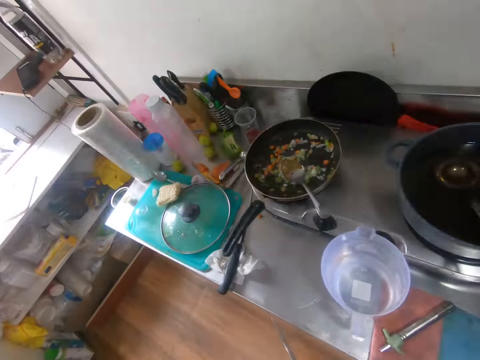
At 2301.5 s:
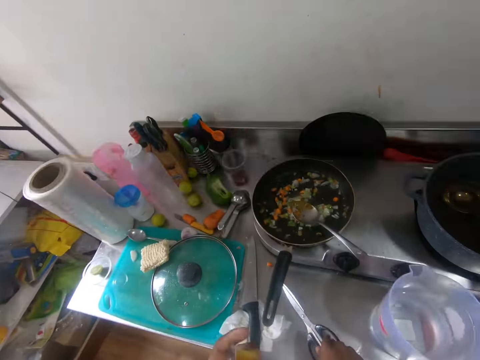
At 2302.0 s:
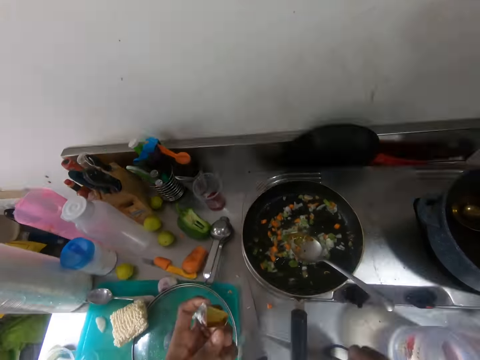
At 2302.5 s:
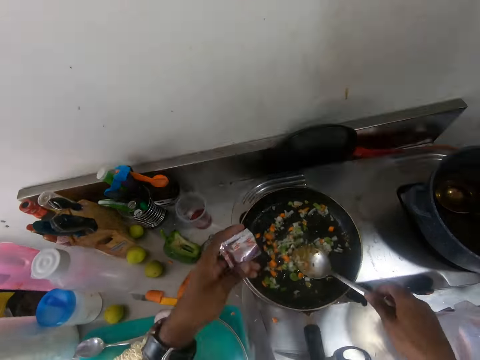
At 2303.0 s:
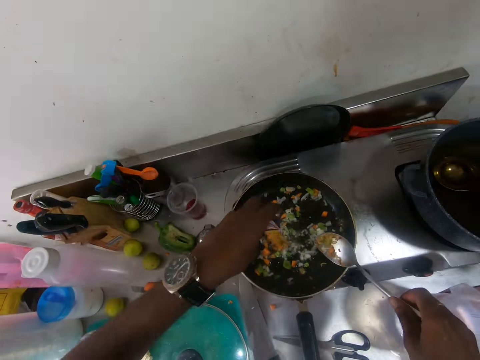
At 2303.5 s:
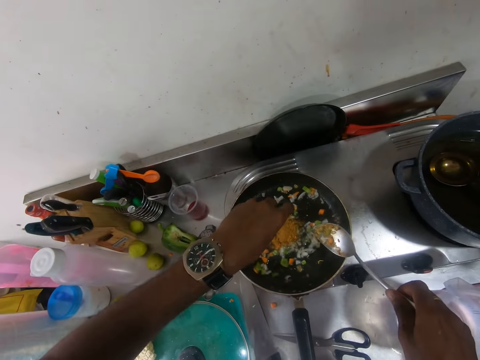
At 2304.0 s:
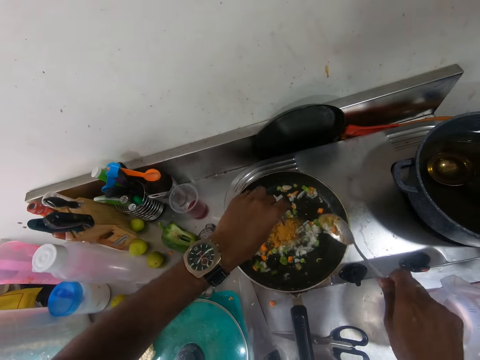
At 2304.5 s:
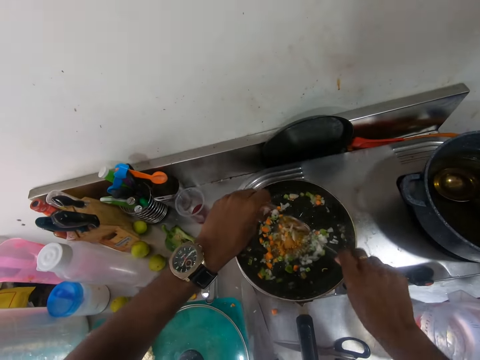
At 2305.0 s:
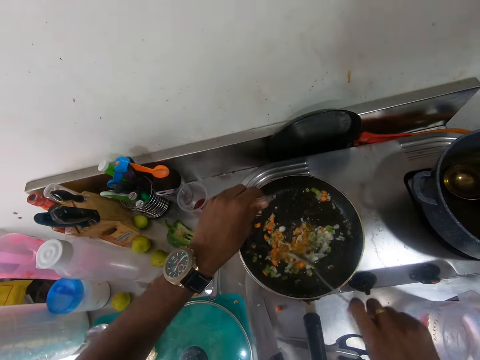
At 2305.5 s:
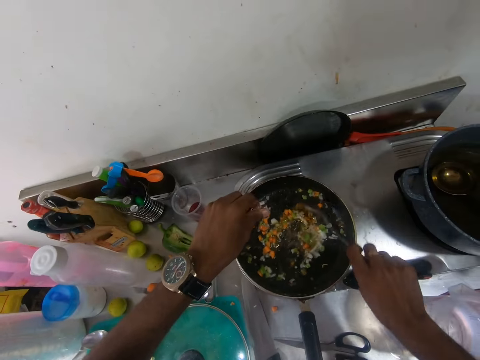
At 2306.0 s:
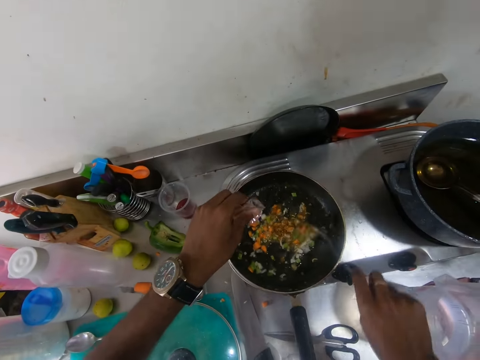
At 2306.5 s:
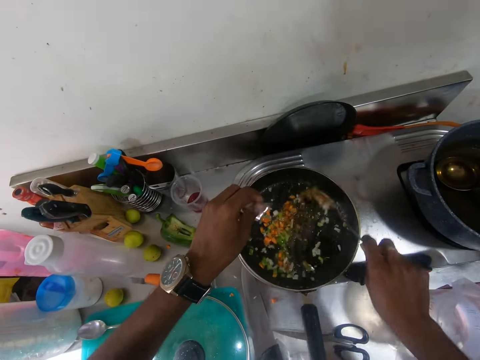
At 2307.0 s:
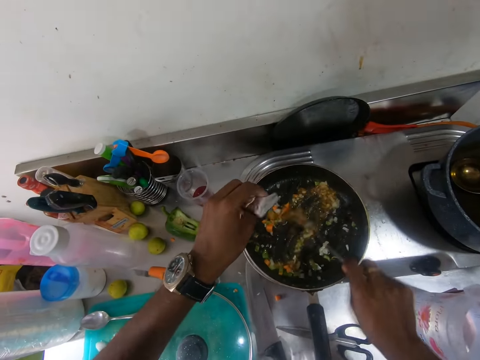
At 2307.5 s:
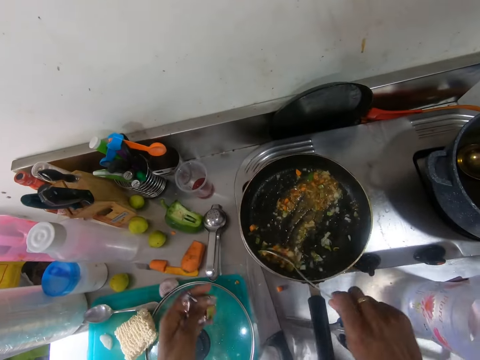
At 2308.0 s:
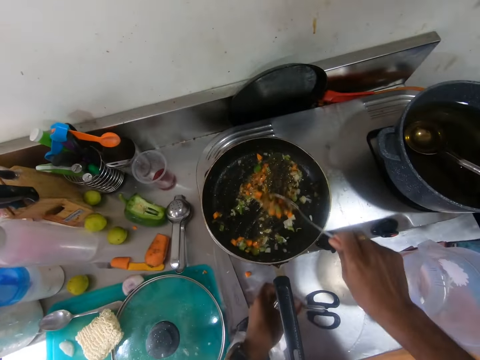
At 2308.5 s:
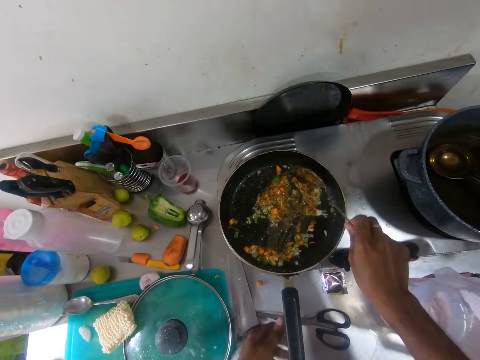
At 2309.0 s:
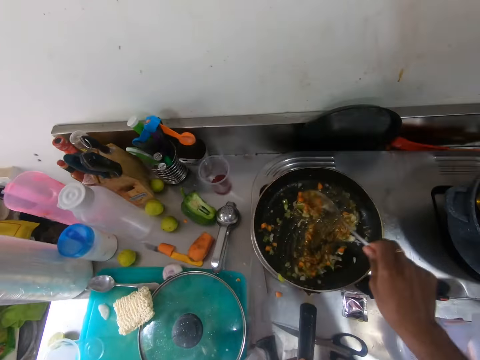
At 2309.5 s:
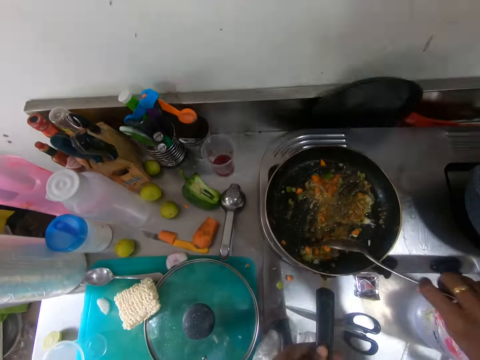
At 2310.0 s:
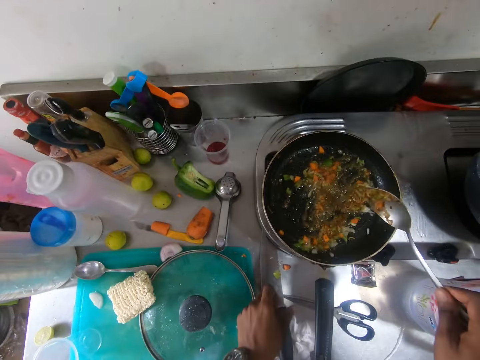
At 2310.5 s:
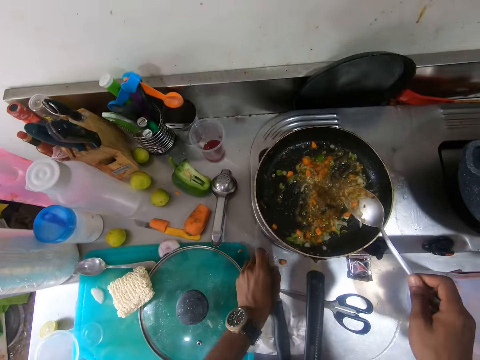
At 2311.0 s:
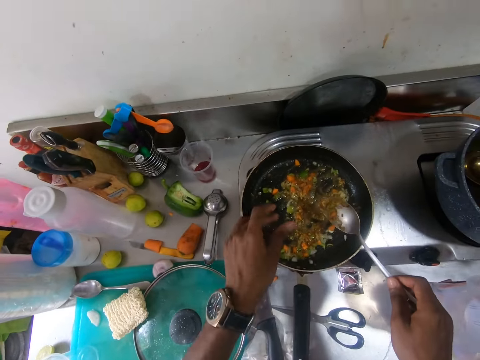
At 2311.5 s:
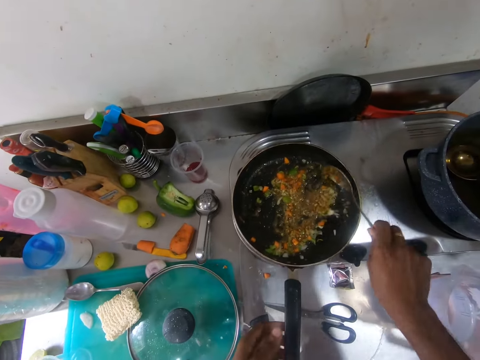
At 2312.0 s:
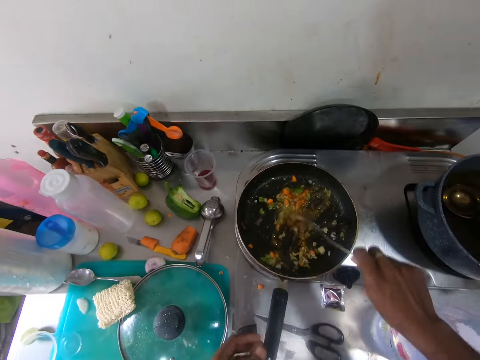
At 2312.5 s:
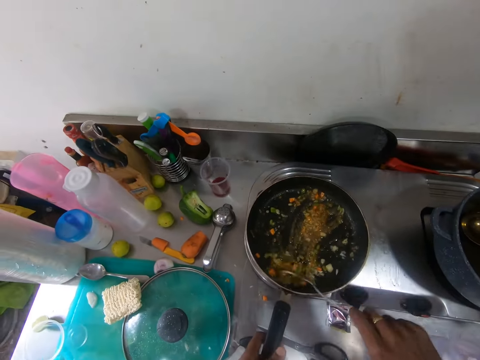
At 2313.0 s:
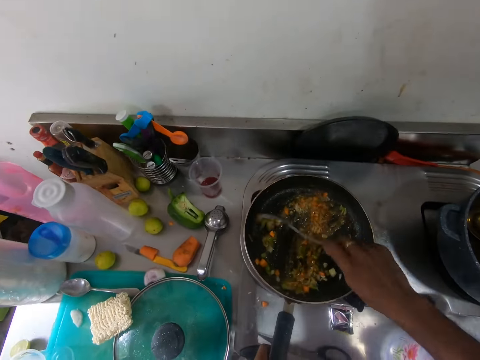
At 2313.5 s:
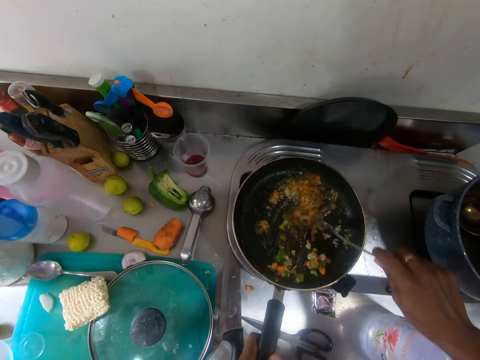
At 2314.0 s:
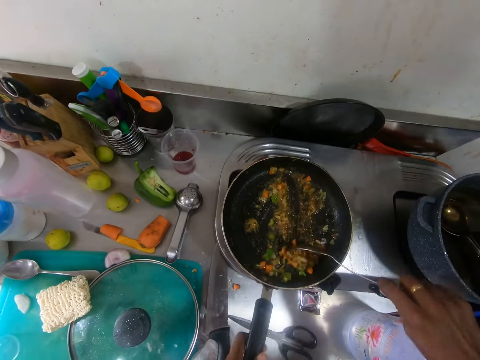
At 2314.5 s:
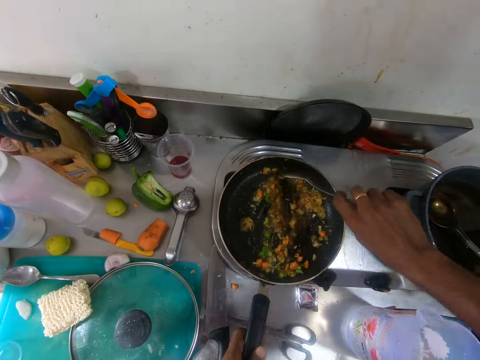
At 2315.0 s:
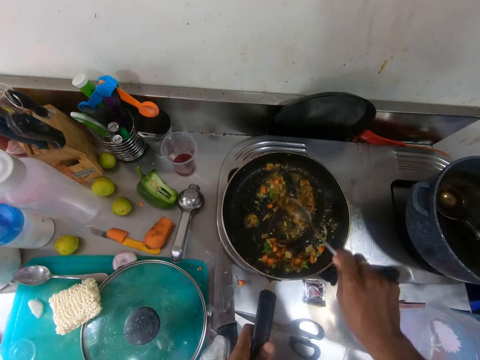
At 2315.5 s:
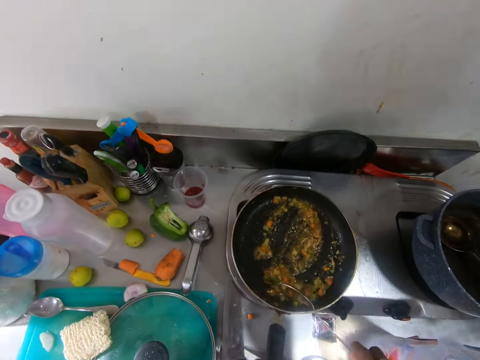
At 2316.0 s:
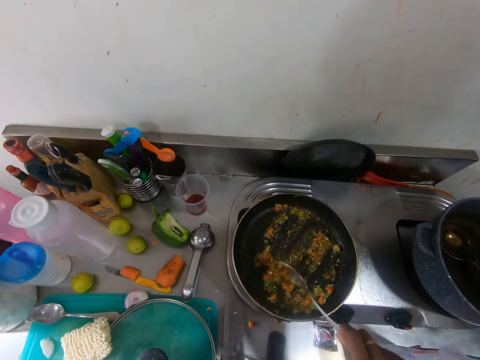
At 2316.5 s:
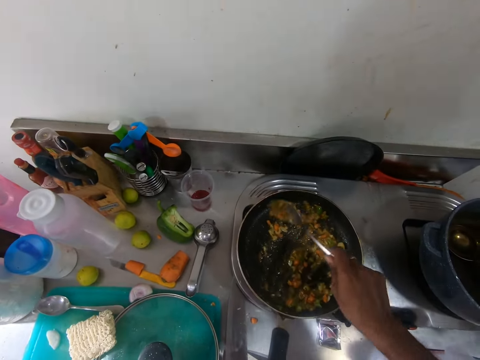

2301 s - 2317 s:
The camera wearer places the pair of scissors on the kitchen cabinet with his right hand. He holds the spoon from the pan with his right hand. He pours the seasoning into the pan with his left hand. He stirs the carrot, green pepper and onions in the pan with the spoon in his right hand. He drops the seasoning nylon on the kitchen cabinet with his left hand. He holds the pan with his left hand. He stirs the carrot, green pepper and onions in the pan with the spoon in his right hand. He picks a carrot from the kitchen cabinet with his left hand. He throws the carrot into the pan with his left hand. He stirs the carrot, green pepper and onions in the pan with the spoon in his right hand. He holds the handle of the pan with his left hand.

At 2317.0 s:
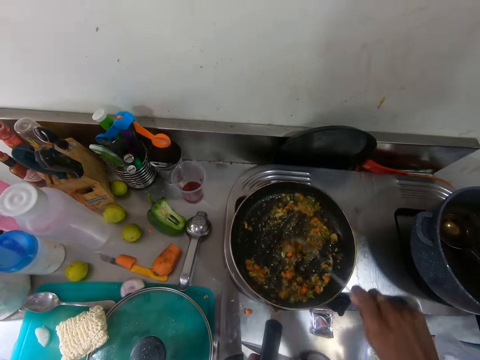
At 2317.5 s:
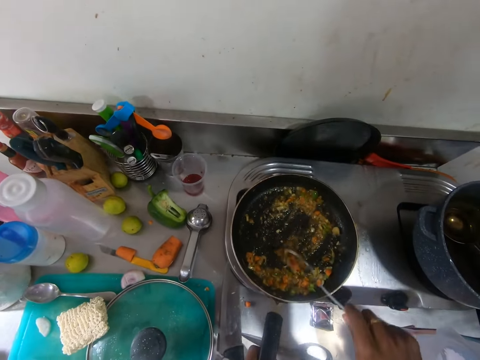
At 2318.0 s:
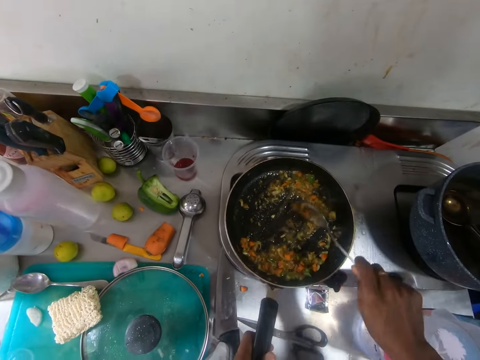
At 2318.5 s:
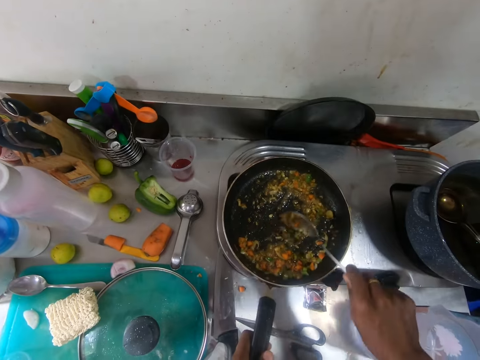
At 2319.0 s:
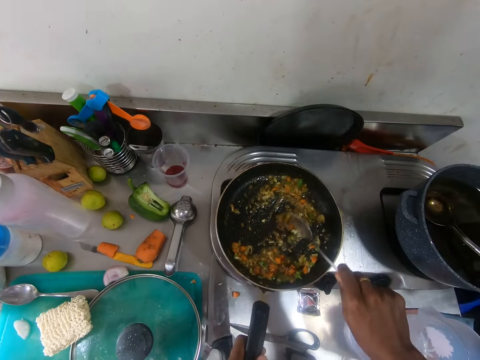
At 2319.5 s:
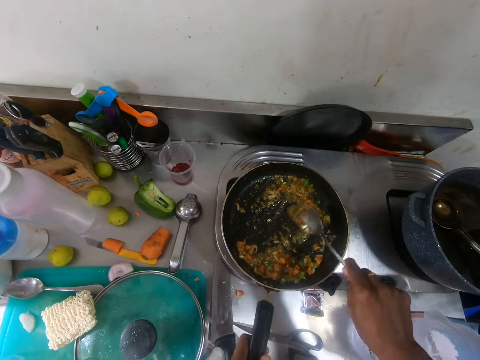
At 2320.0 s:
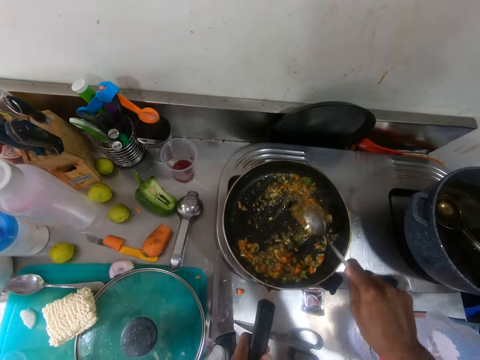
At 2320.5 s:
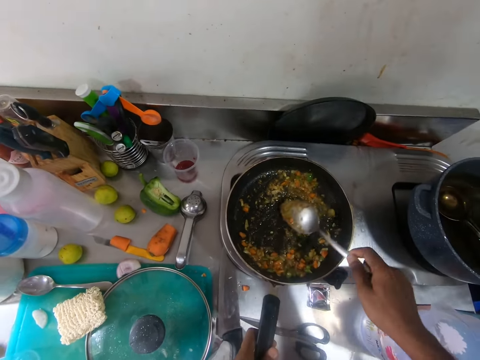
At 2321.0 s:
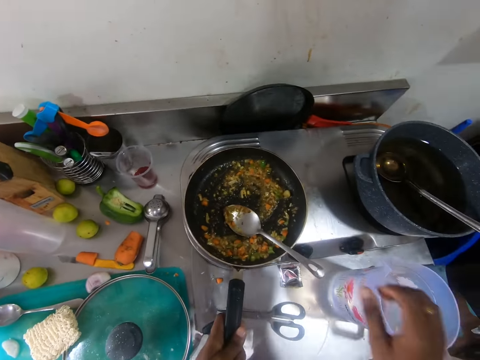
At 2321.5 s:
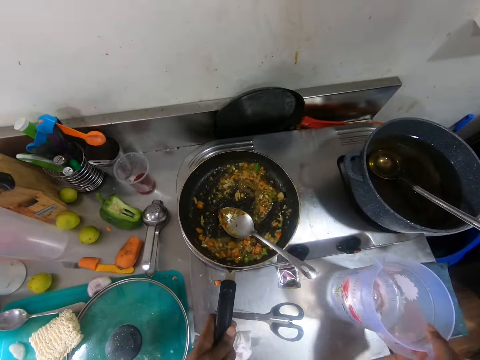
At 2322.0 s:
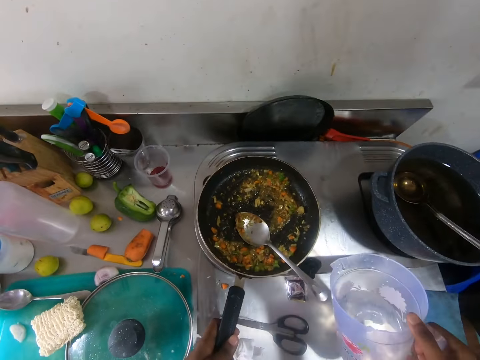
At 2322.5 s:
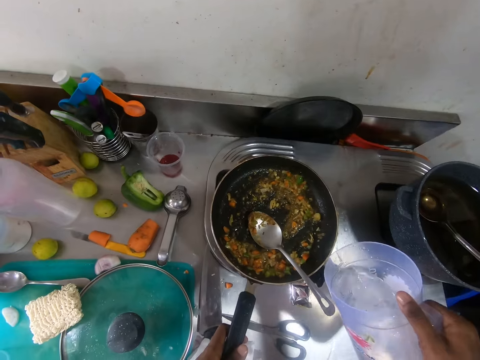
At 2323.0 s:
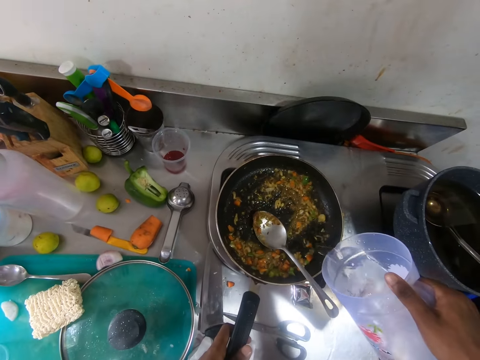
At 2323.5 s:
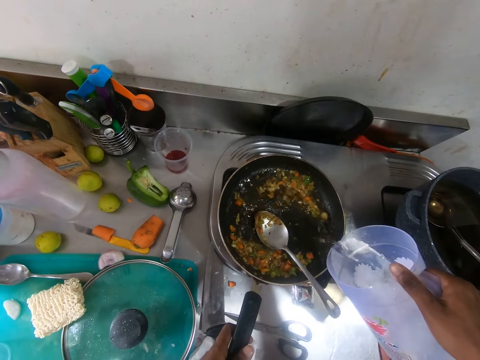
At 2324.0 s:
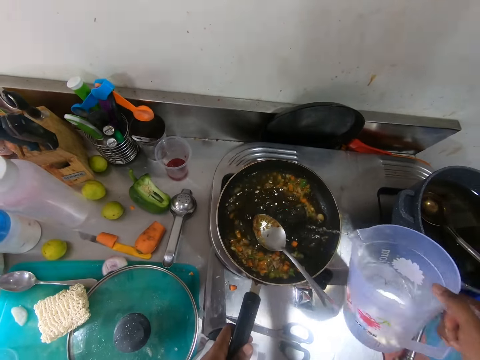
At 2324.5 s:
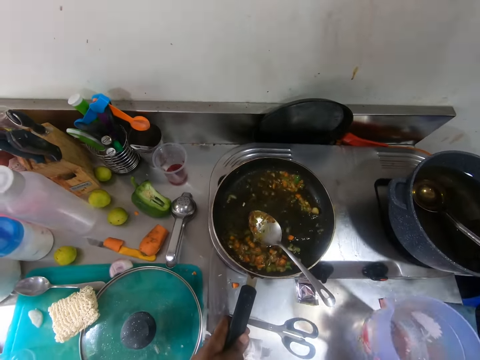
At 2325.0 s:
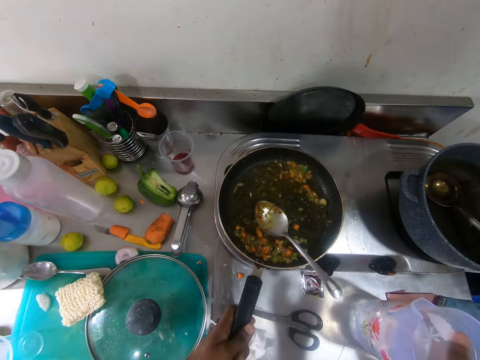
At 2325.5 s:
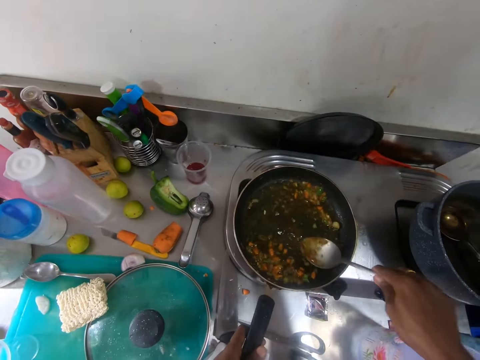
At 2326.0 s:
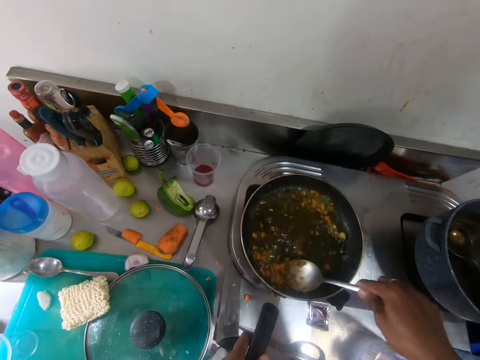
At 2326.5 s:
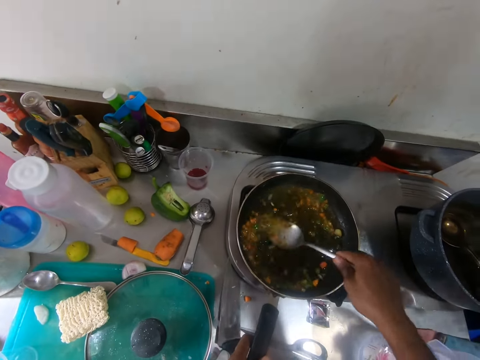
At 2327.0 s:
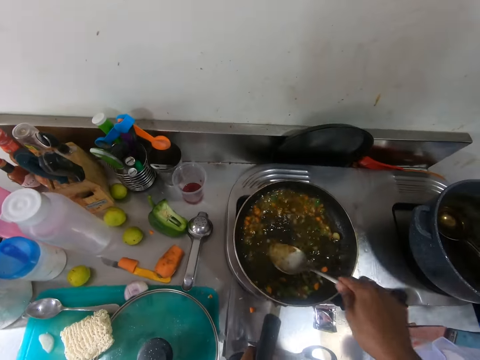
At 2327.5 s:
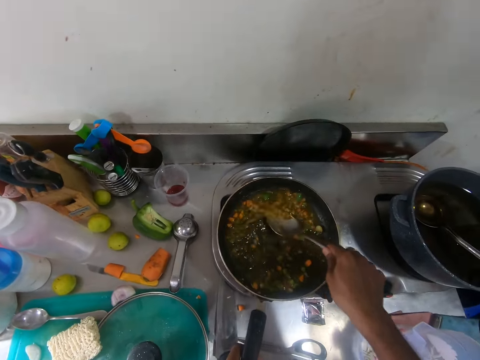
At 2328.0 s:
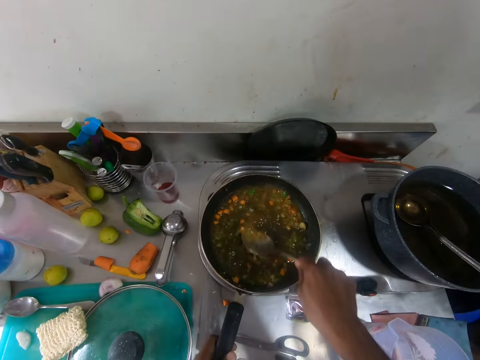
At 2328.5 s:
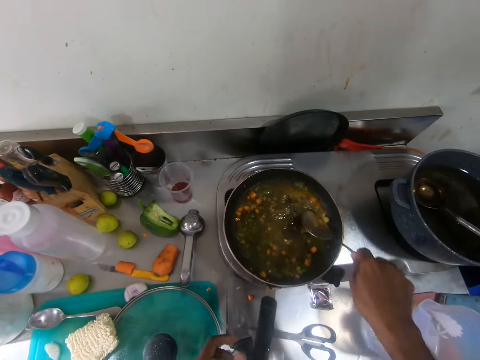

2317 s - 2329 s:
The camera wearer places the spoon on the pan with his right hand. He picks a jar of water from the kitchen cabinet with his right hand. He adds some water from the jar into the pan with his right hand. He places the jar of water on the kitchen cabinet with his right hand. He picks the spoon from the pan with his right hand. He stirs the carrot, green pepper and onions in the pan with the spoon in his right hand.
